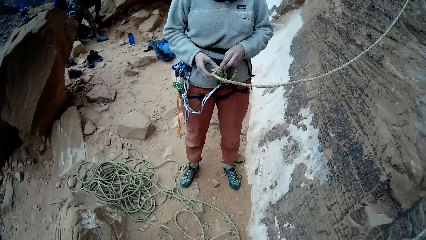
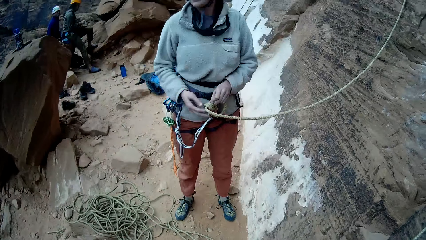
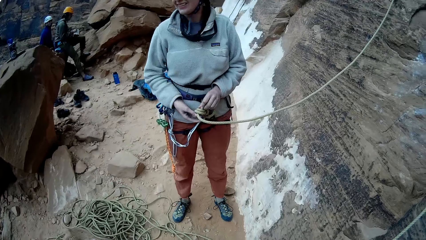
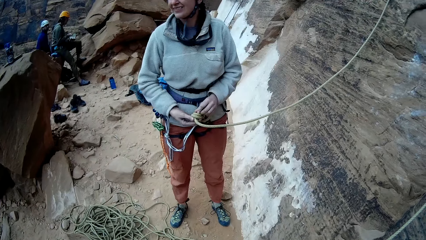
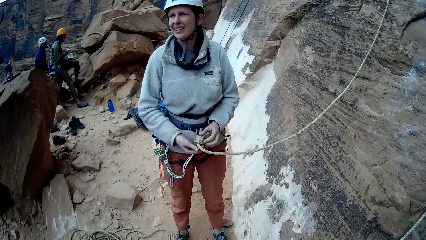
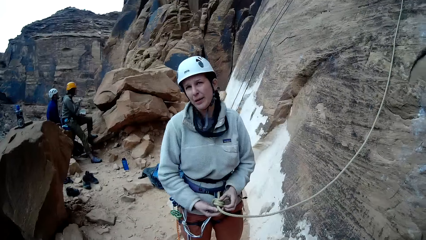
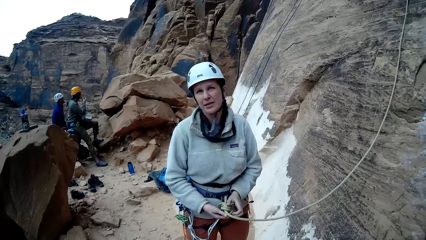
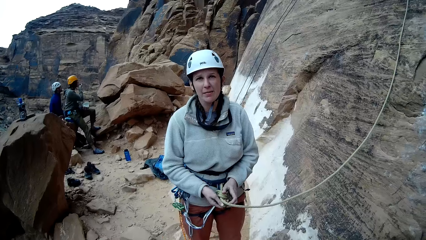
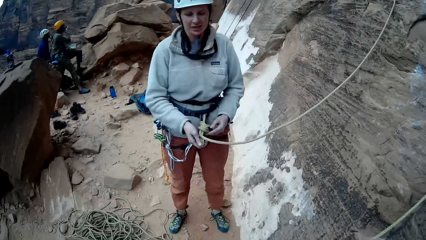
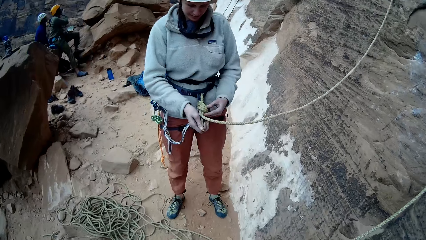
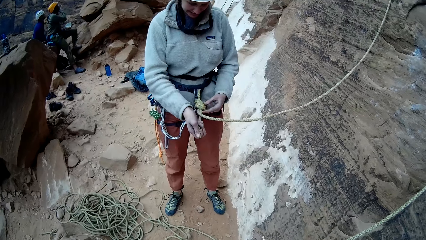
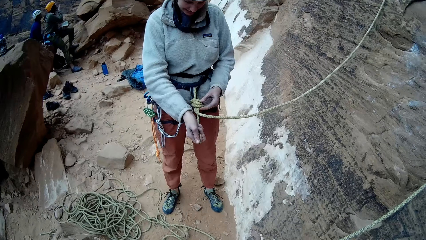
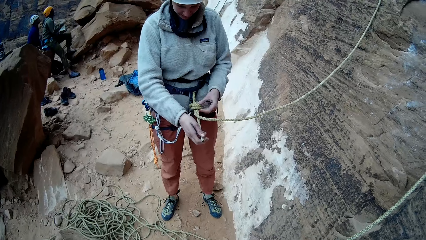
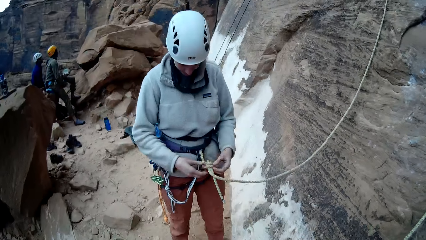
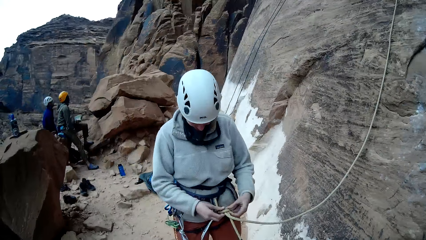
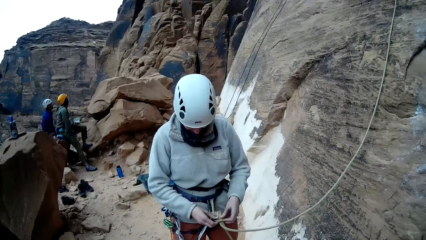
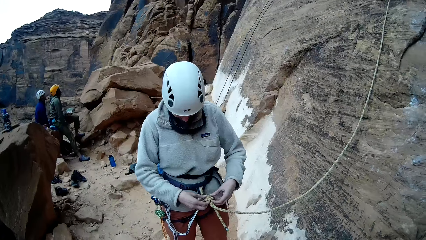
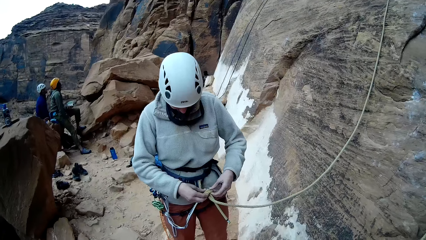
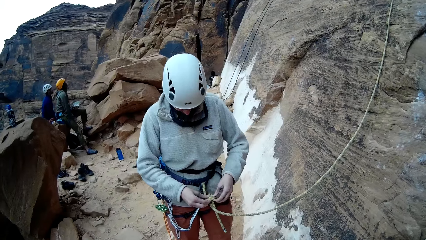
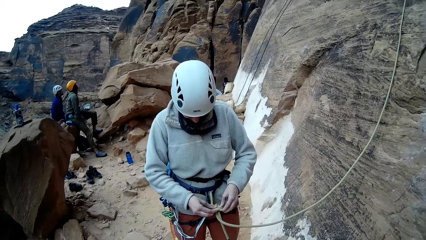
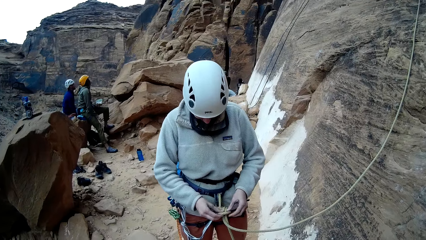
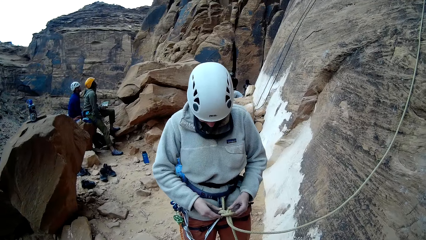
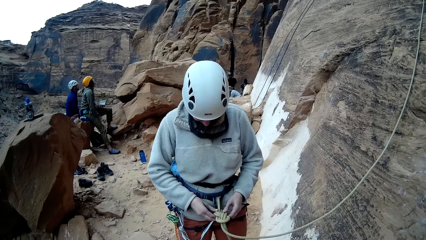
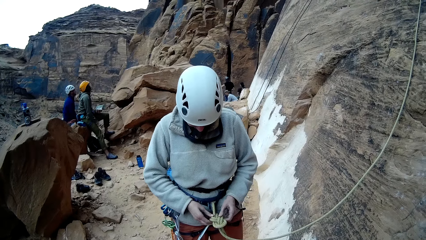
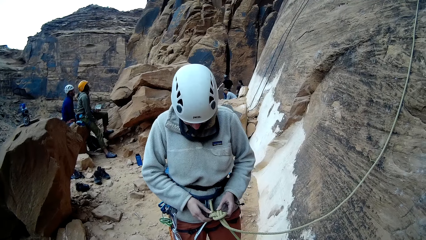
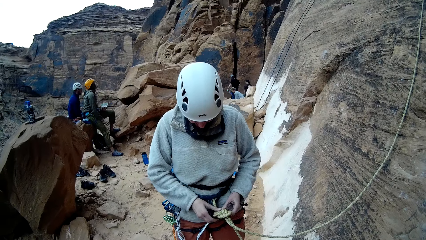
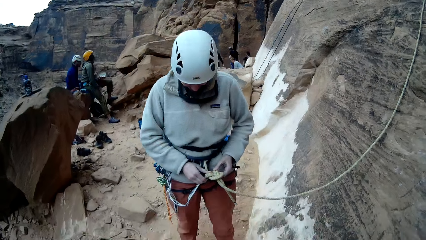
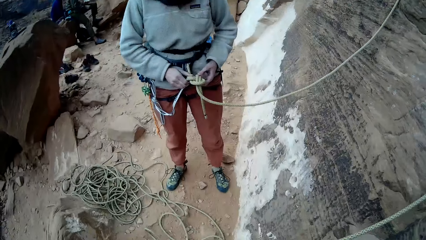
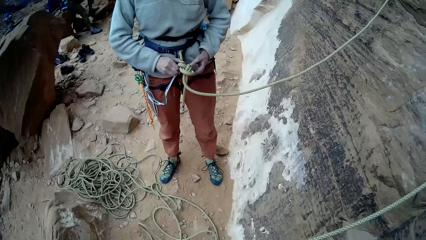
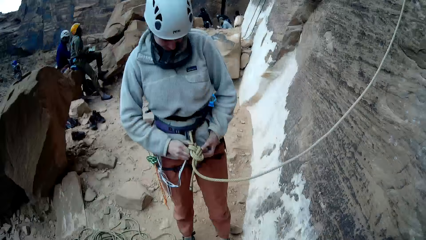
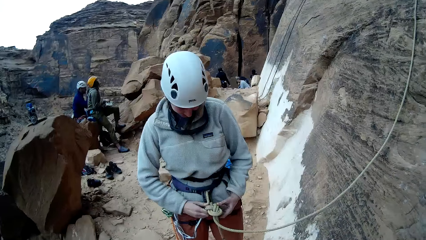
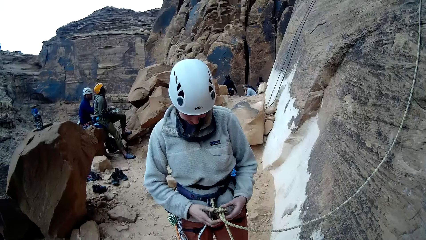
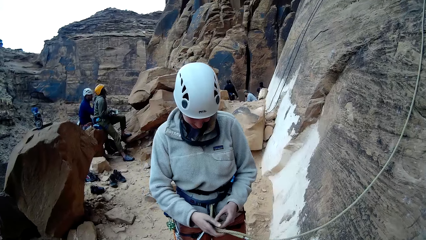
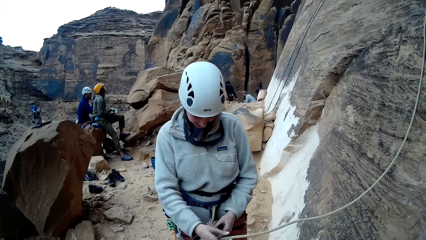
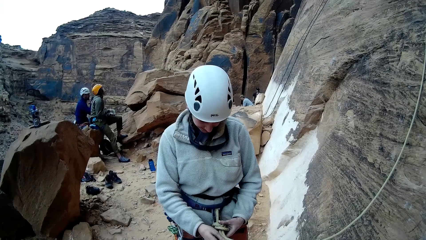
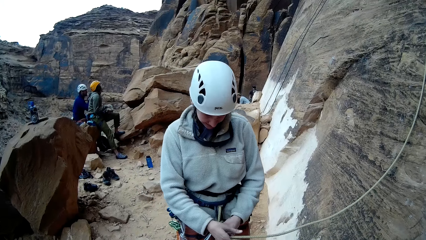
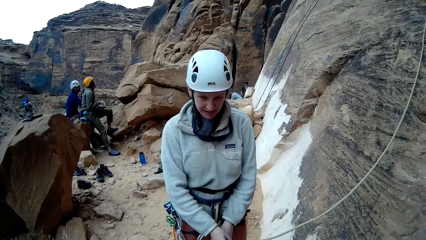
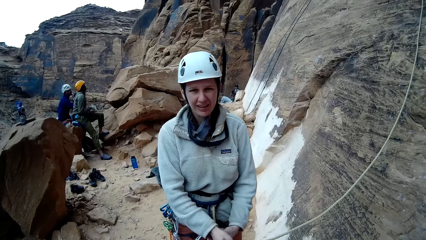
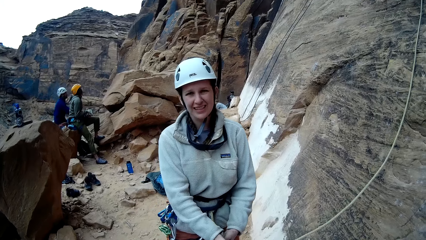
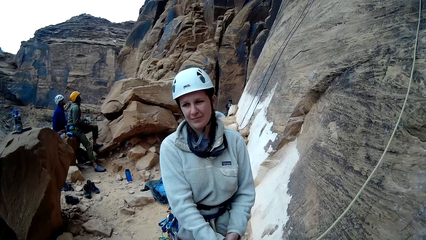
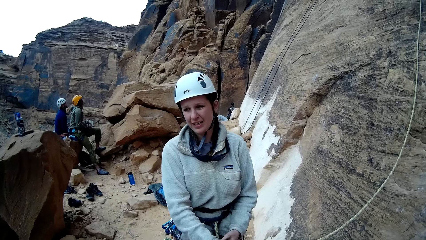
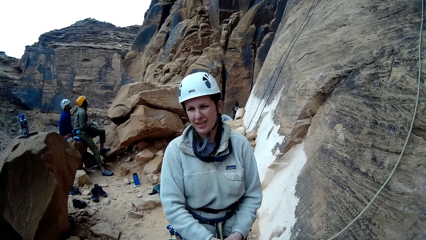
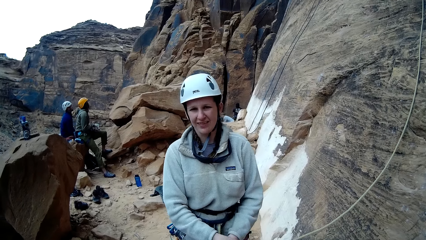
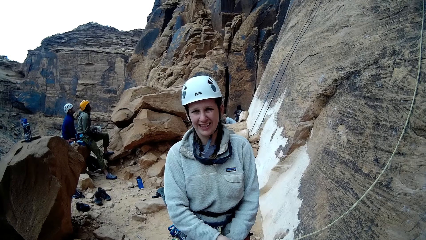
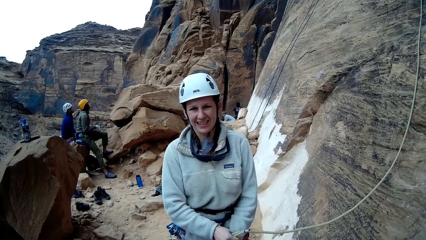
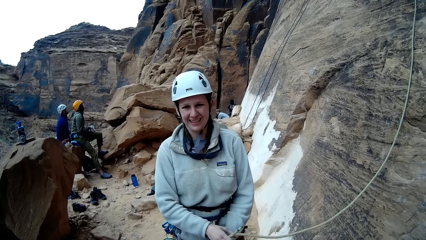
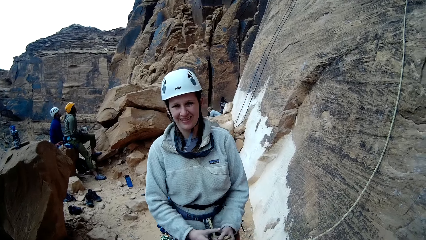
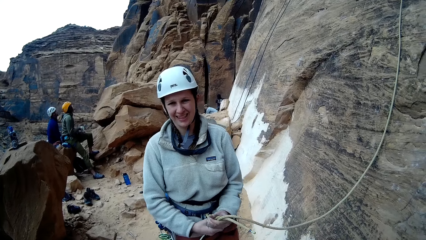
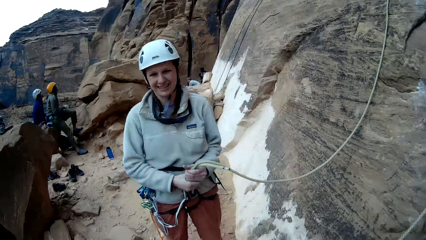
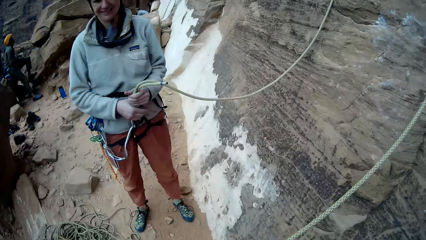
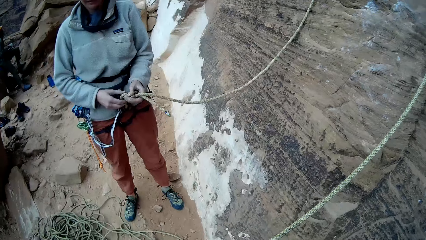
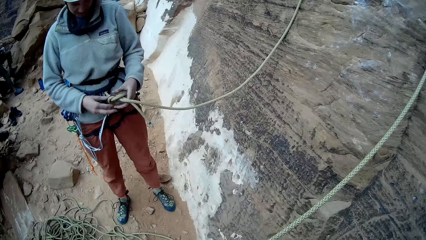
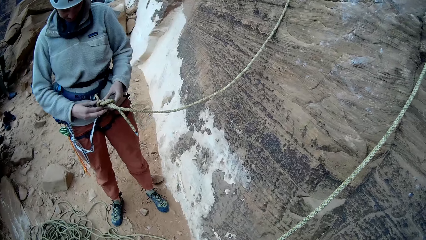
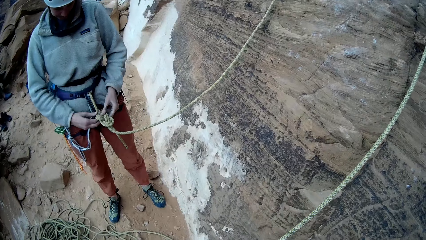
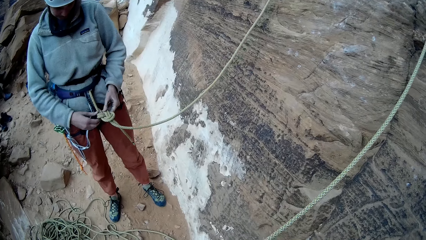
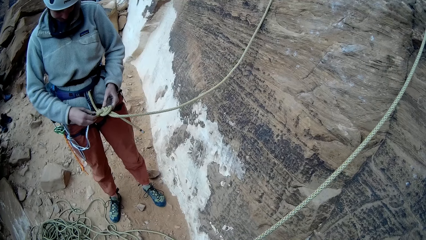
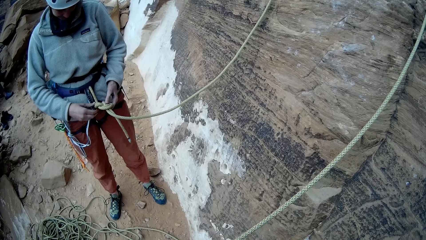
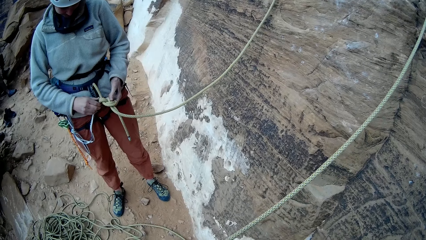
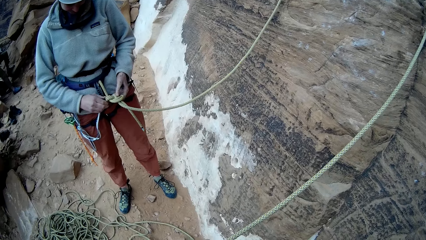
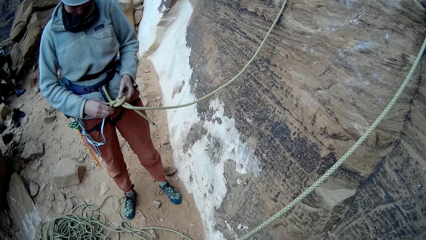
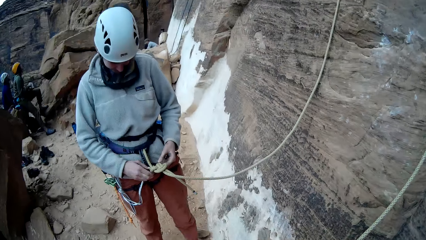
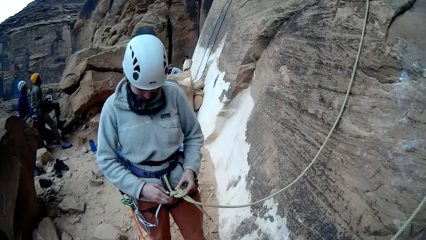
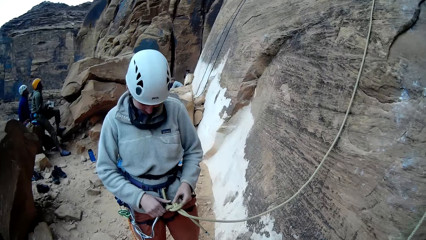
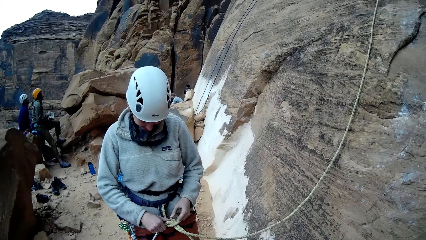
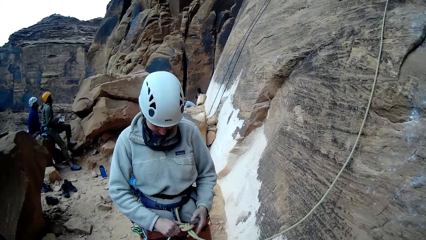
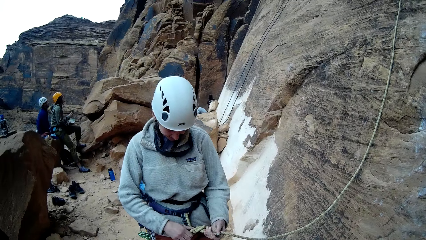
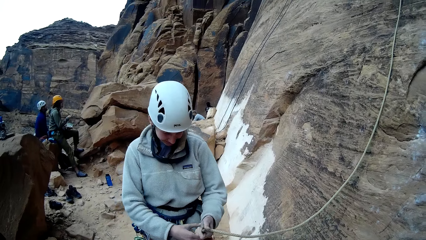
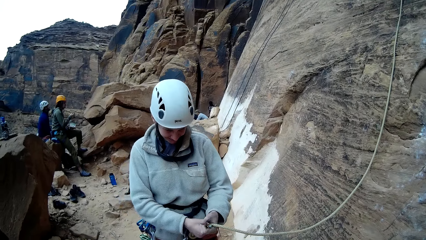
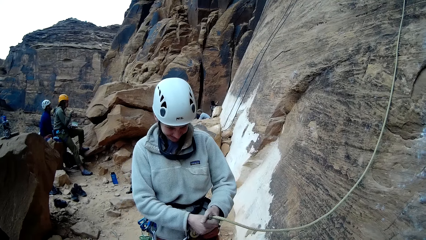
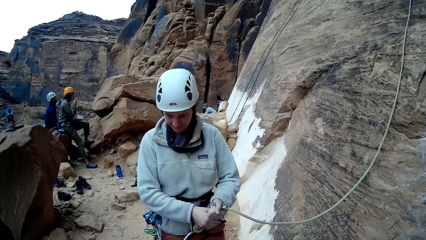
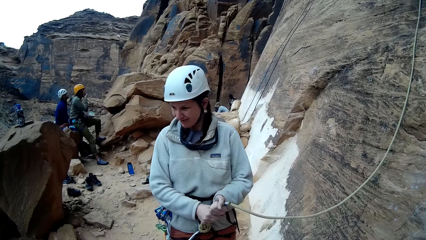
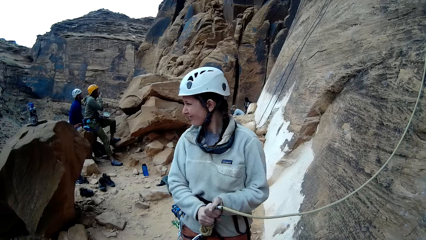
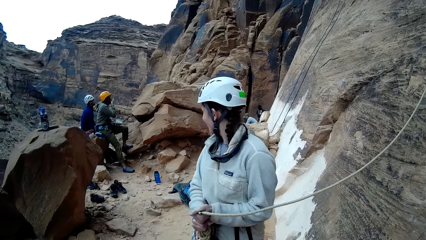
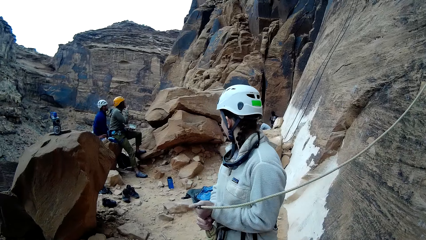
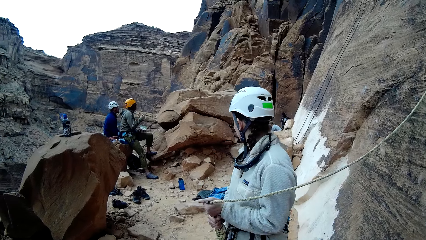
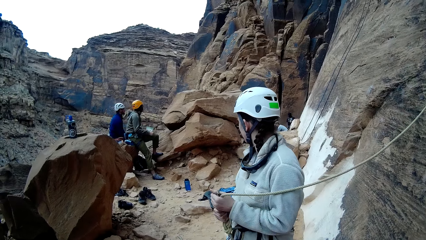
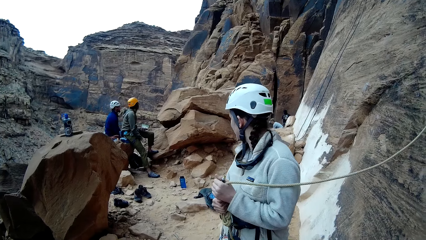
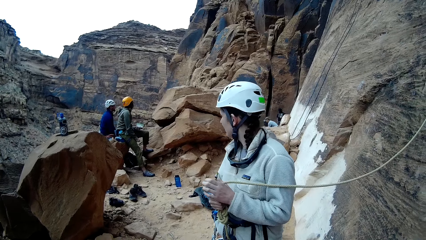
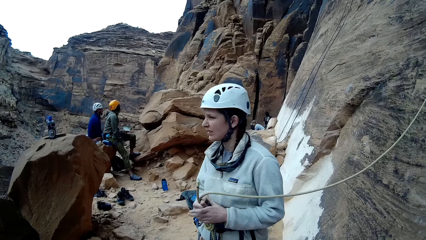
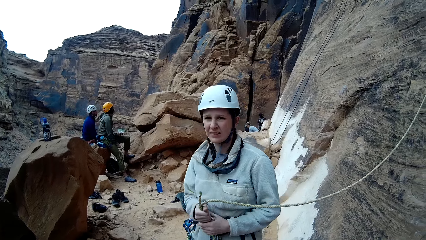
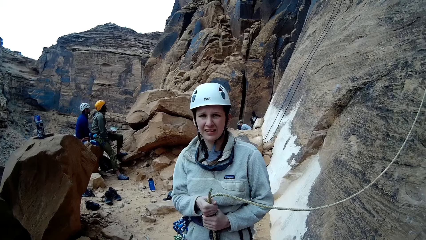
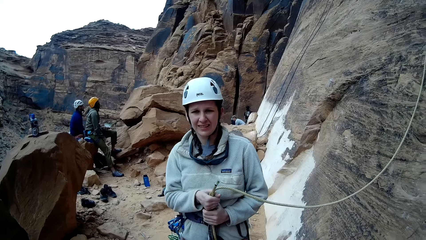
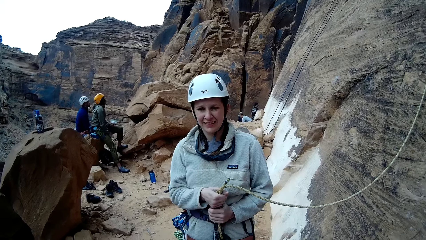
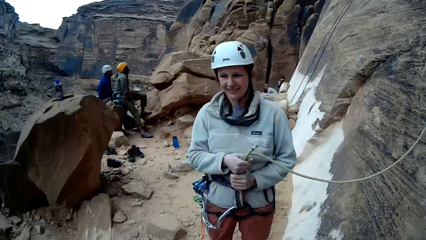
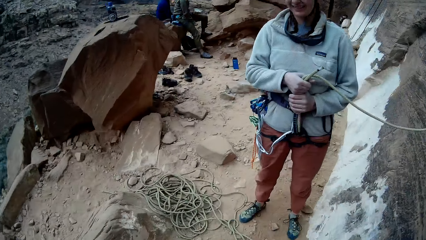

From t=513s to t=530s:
A man talks to the camera wearer. Another man looks up the mountain. A third man looks up the mountain. The first man fixes the rope. The first man talks to the camera wearer. The second man looks up the mountain. The third man looks up the mountain. The camera wearer holds the rope. The second man looks up the mountain. The third man looks up the mountain. The first man looks around the mountain.
